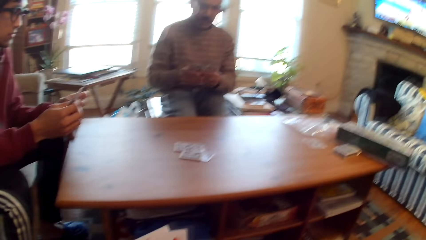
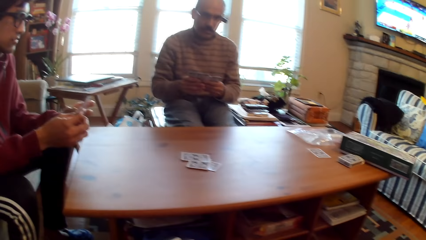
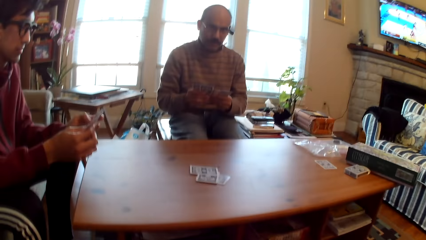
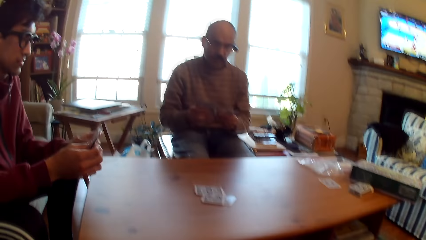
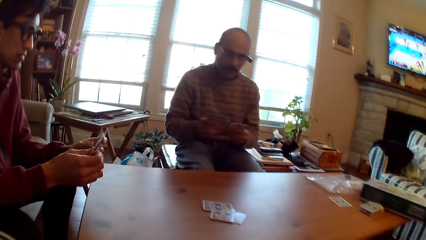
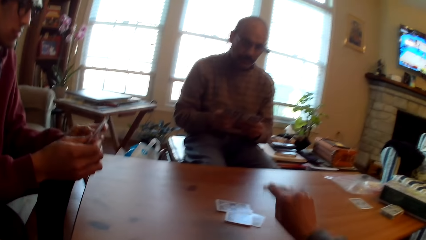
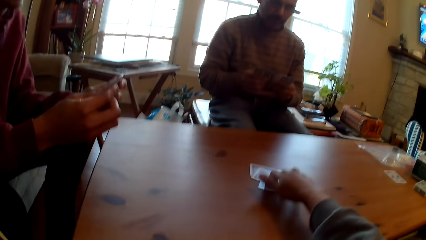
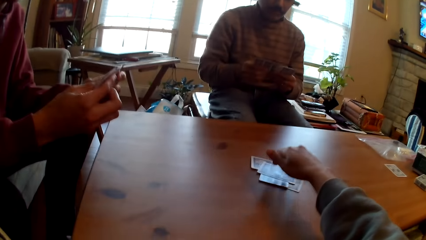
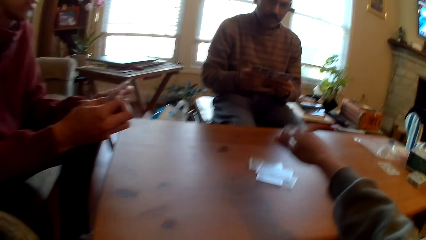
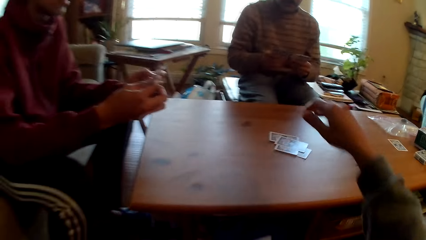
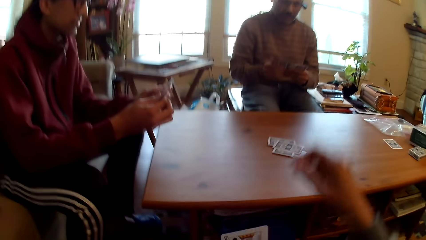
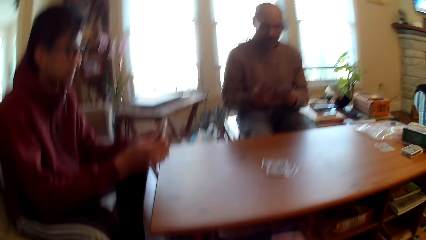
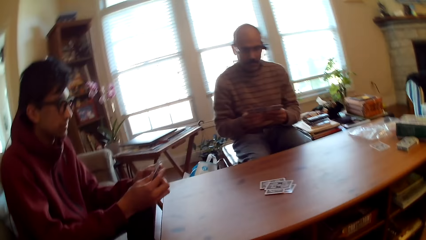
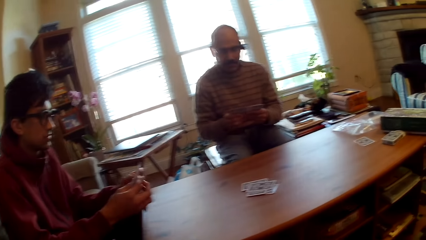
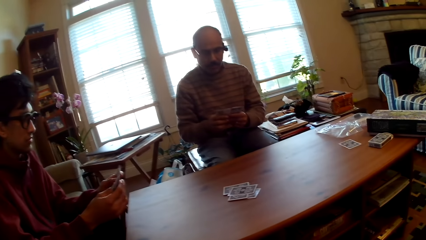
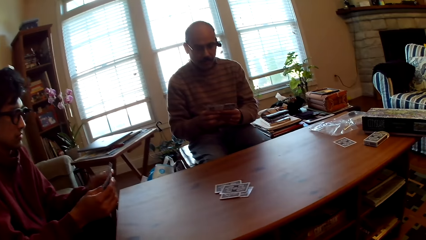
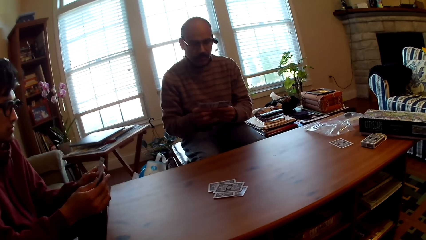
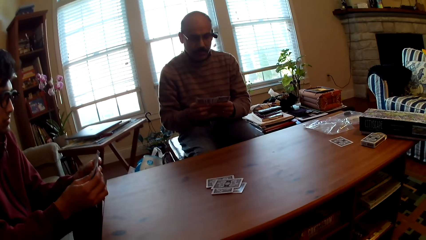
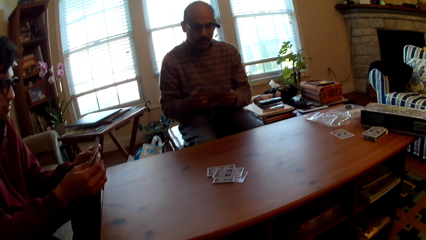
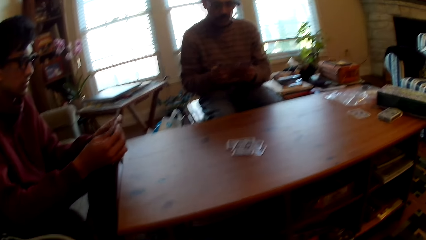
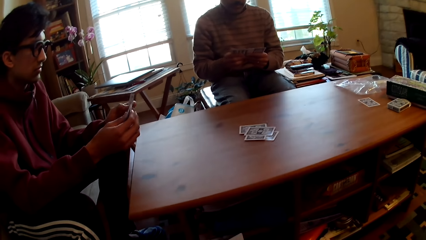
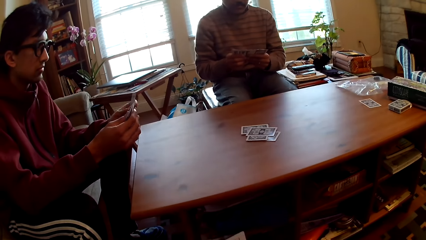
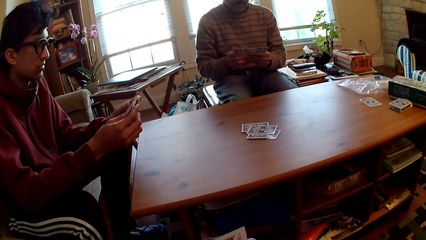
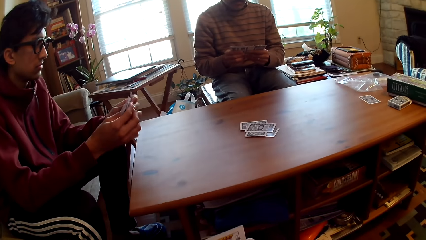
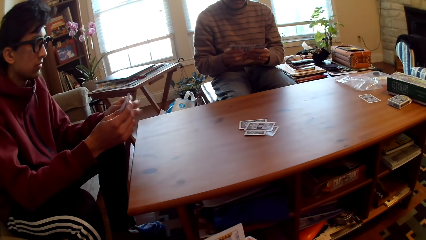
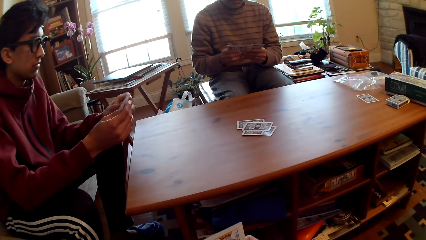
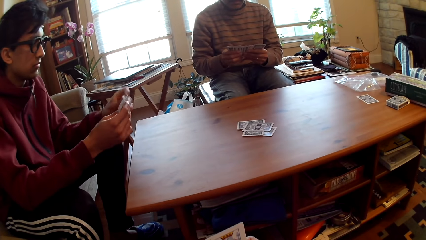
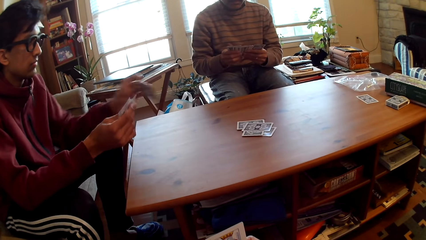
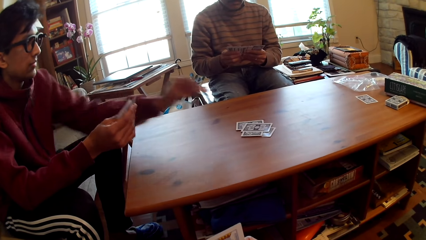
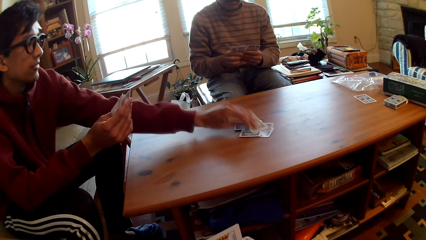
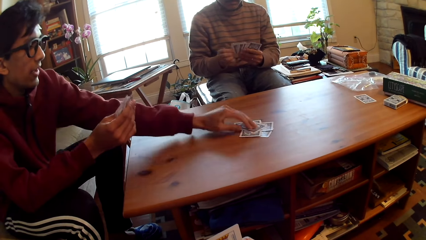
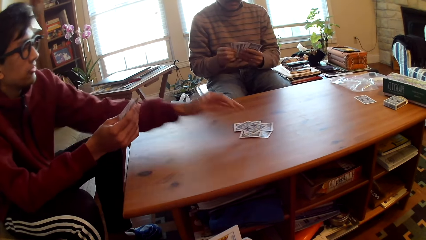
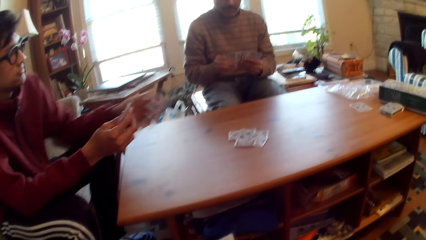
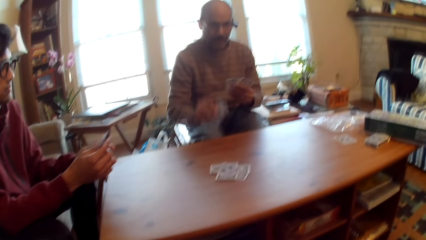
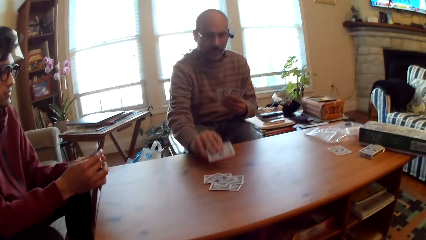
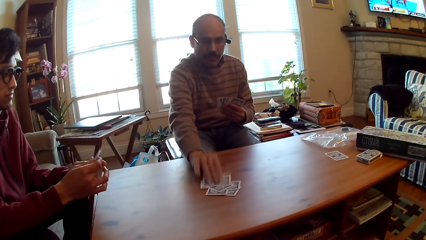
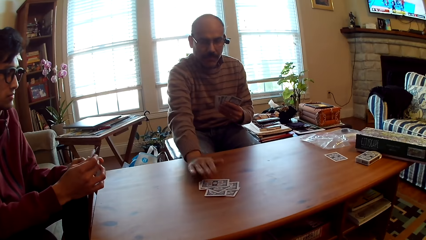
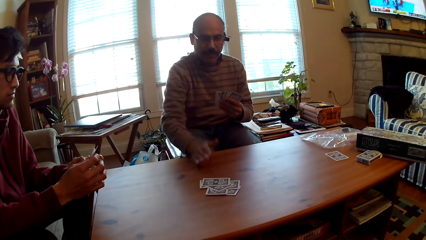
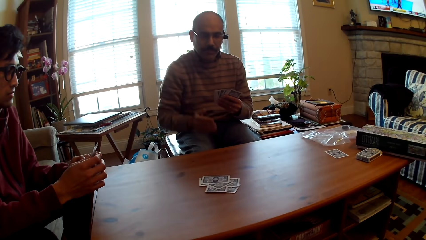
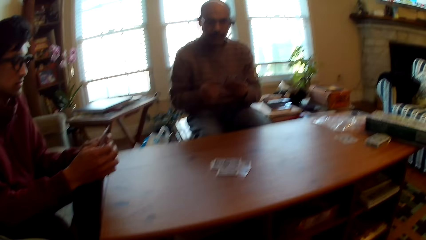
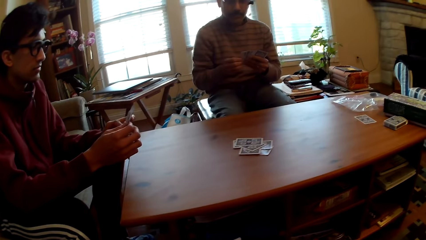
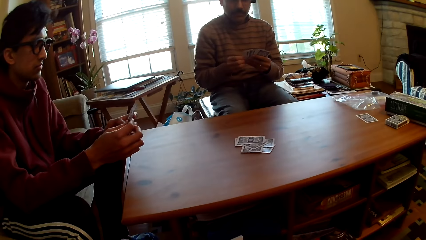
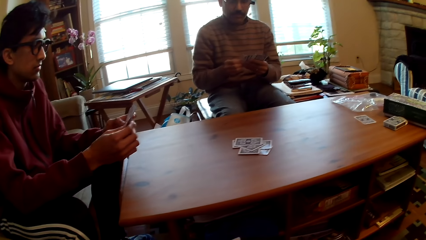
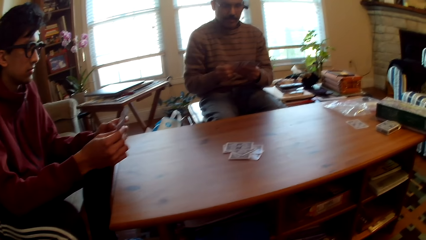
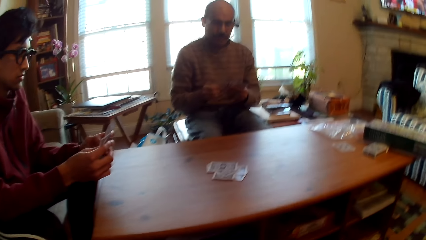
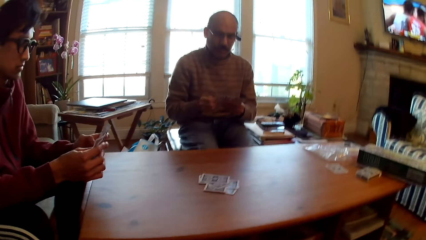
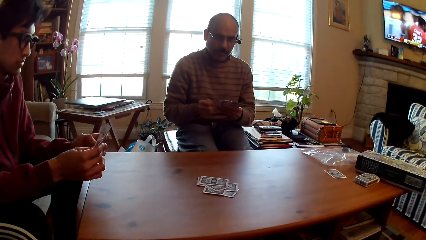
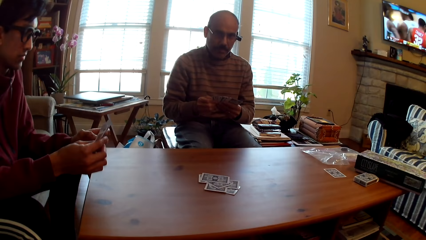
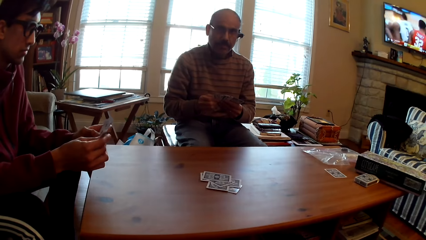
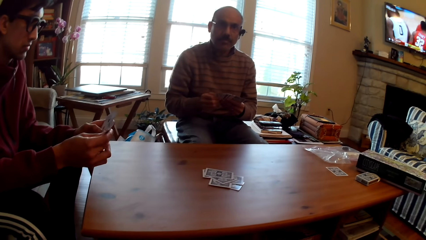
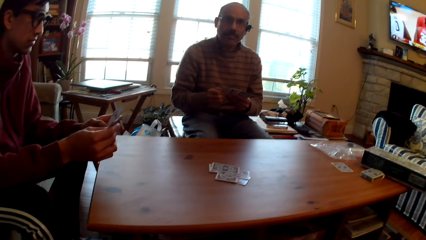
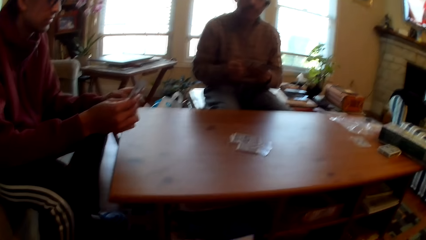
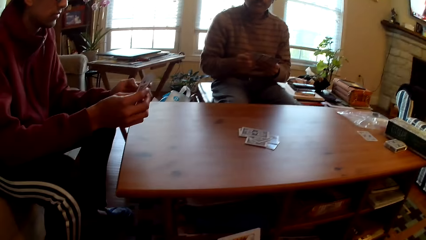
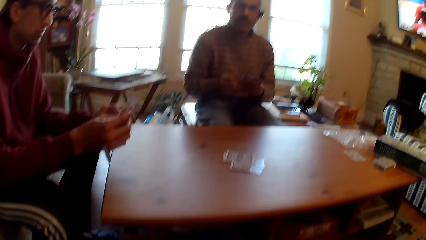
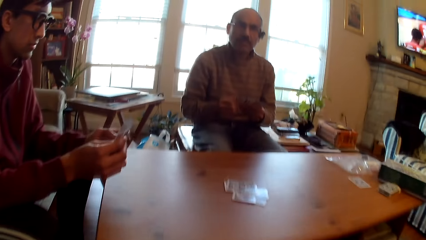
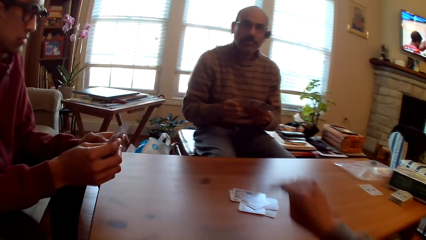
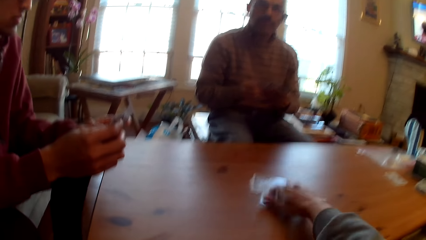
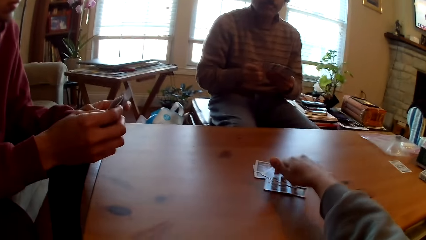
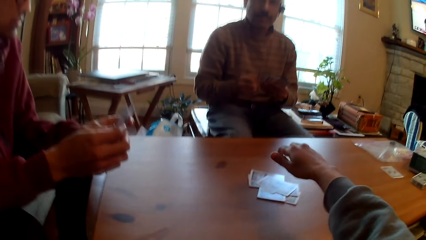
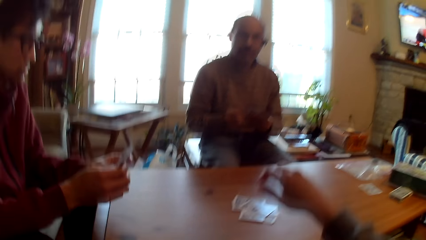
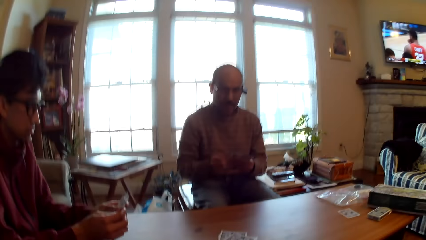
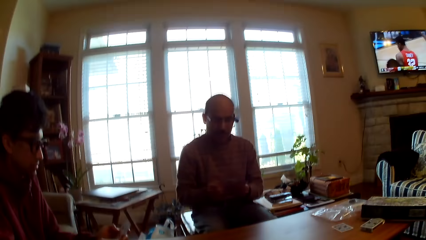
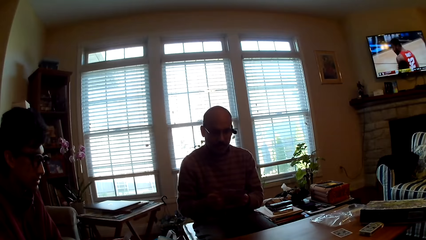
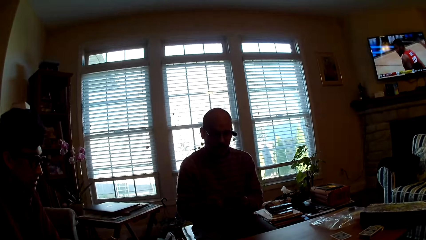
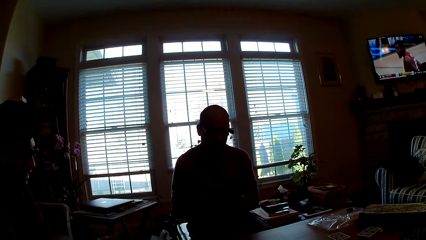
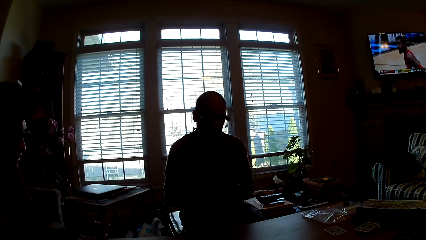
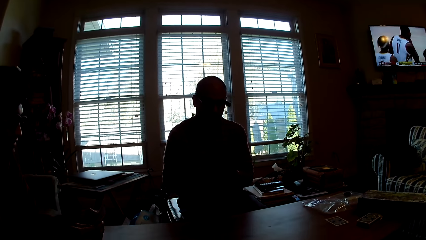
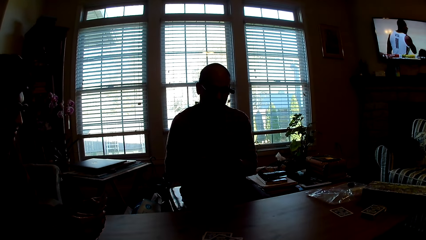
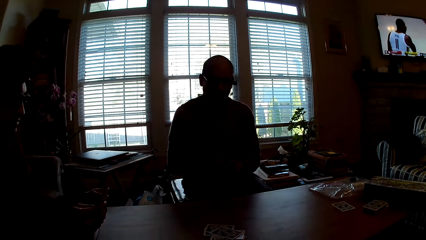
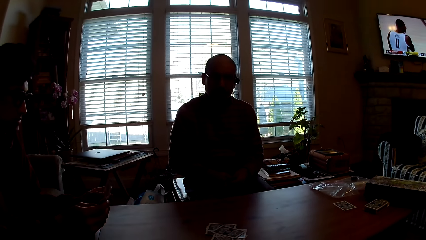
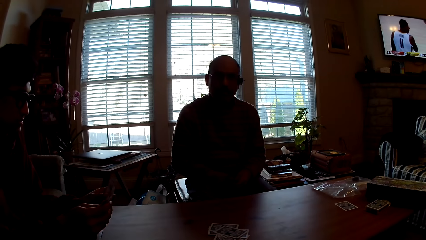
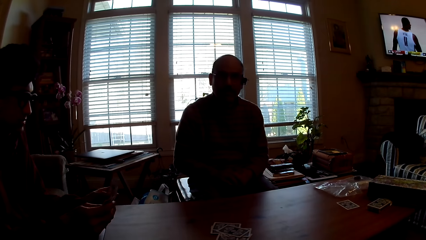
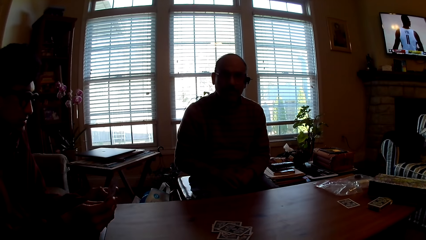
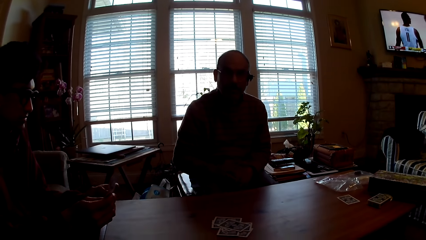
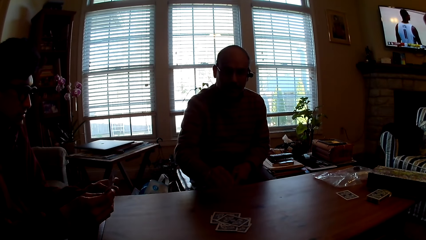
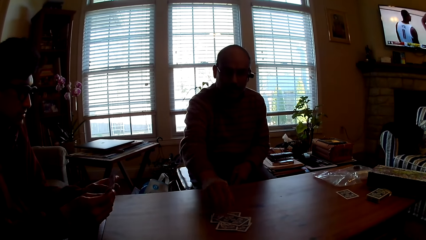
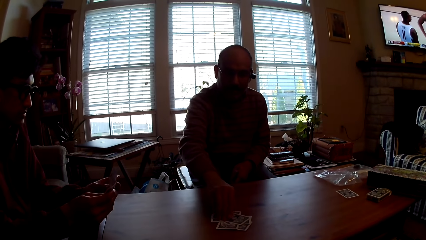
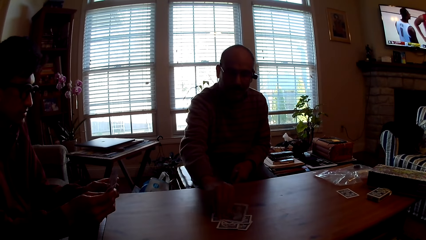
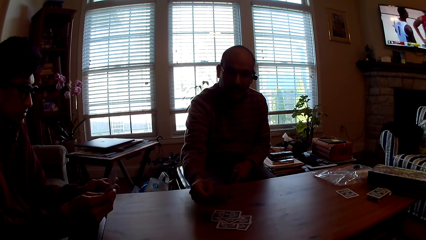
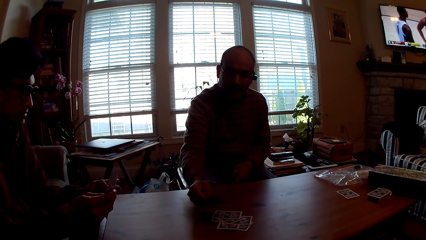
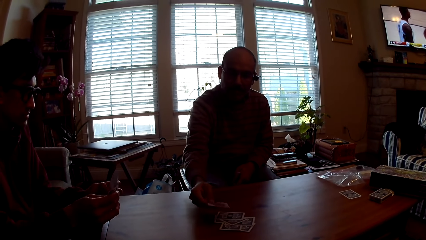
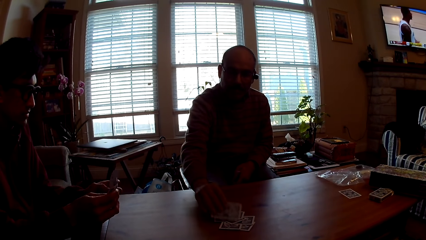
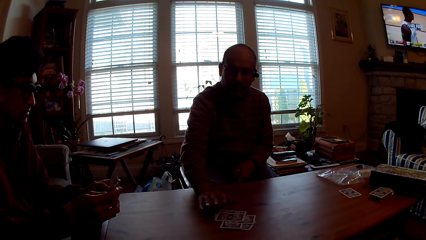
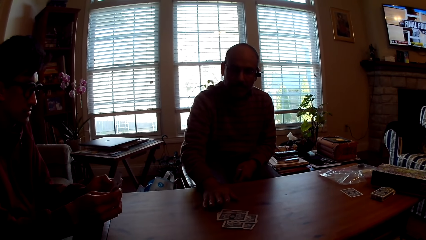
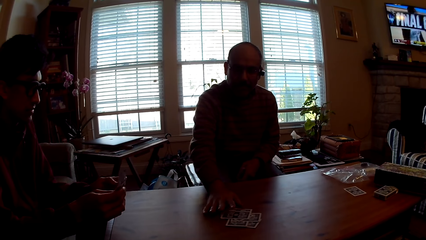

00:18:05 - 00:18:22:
The camera wearer plays poker. They put the card on the table. A person plays poker. A man puts the card on the table. The man plays poker. The person puts the card on the table. The camera wearer puts the card on the table. They play poker. The man picks the card from the table. The man looks at the card.
